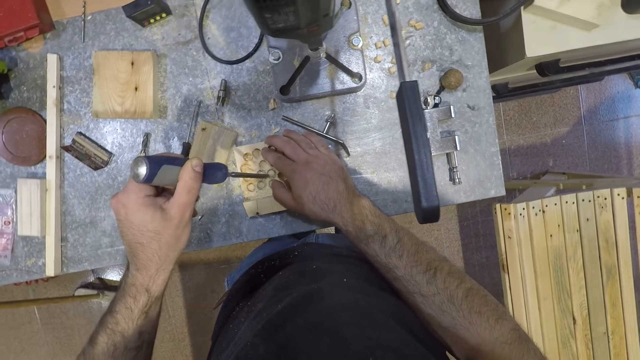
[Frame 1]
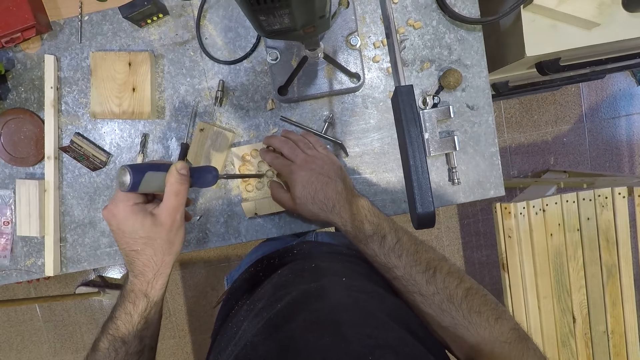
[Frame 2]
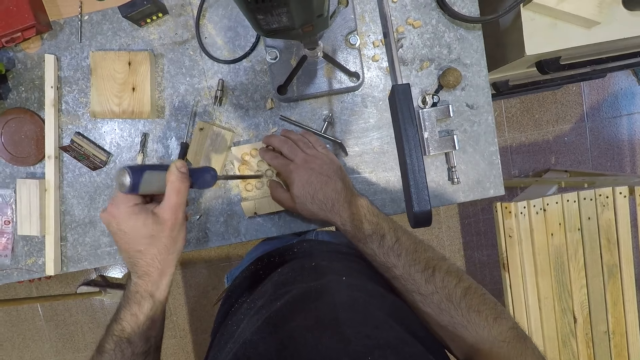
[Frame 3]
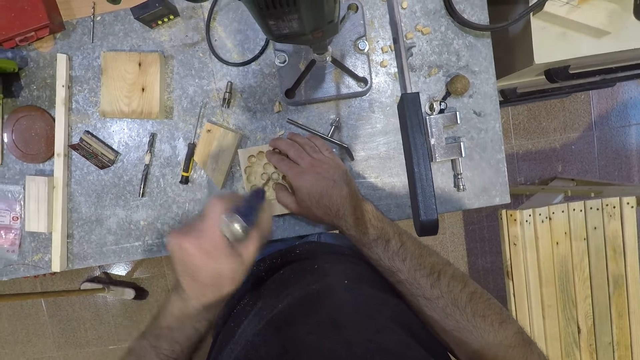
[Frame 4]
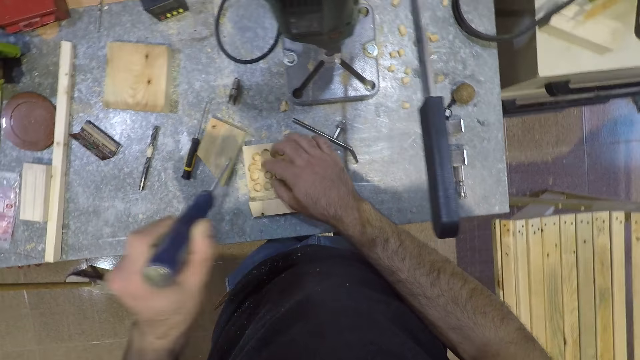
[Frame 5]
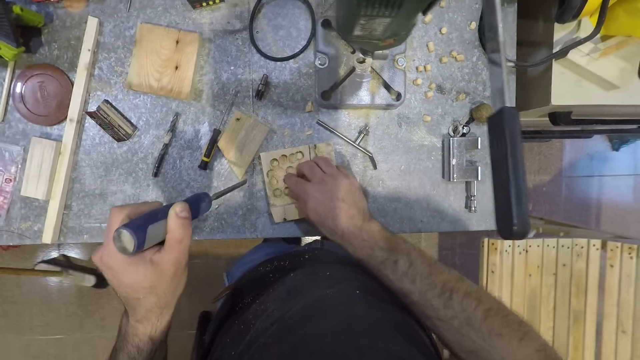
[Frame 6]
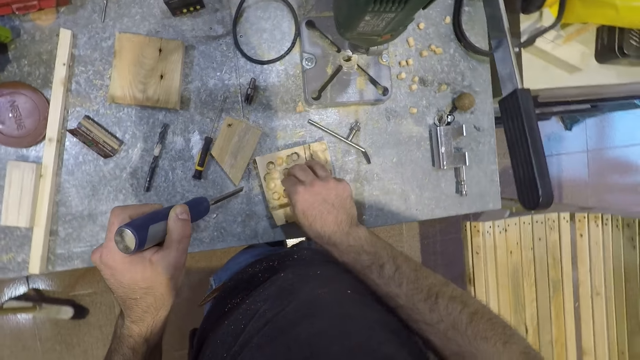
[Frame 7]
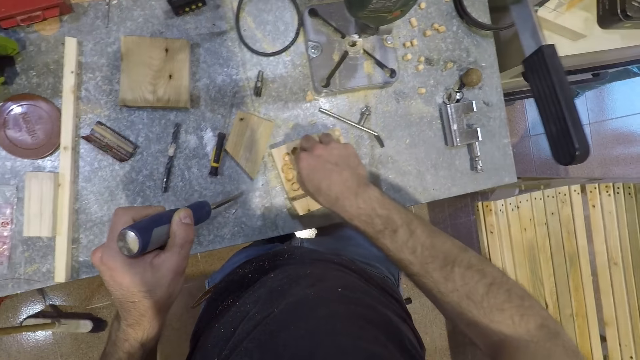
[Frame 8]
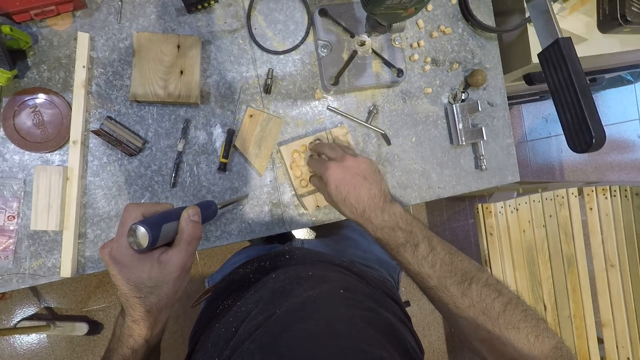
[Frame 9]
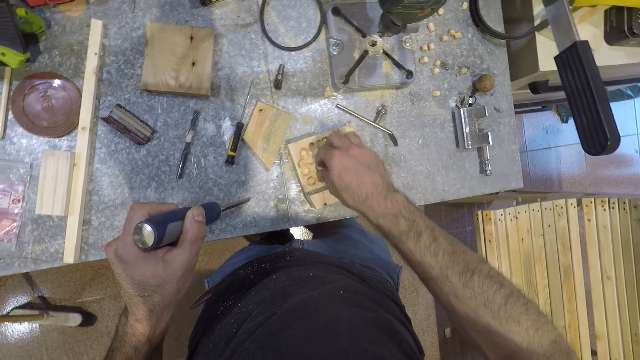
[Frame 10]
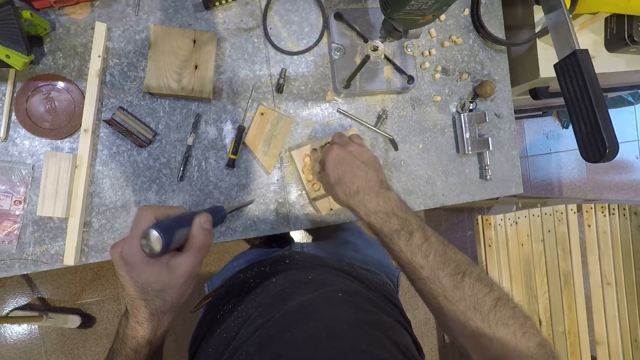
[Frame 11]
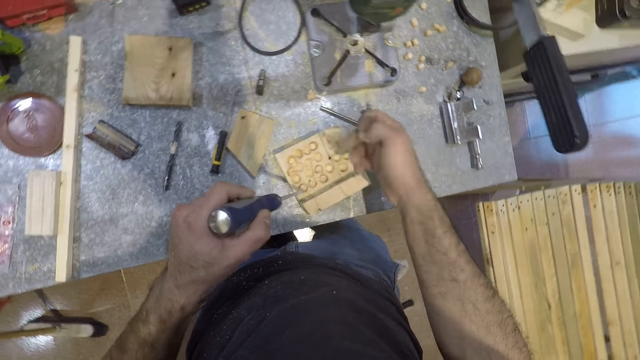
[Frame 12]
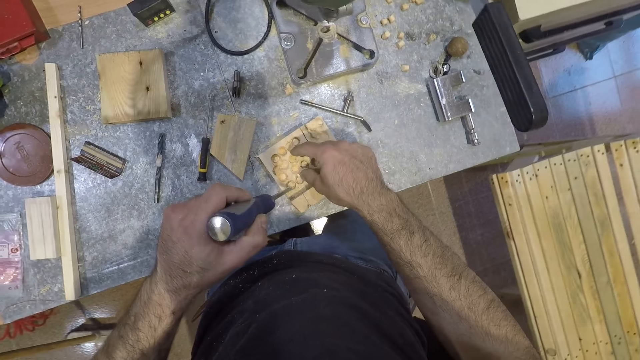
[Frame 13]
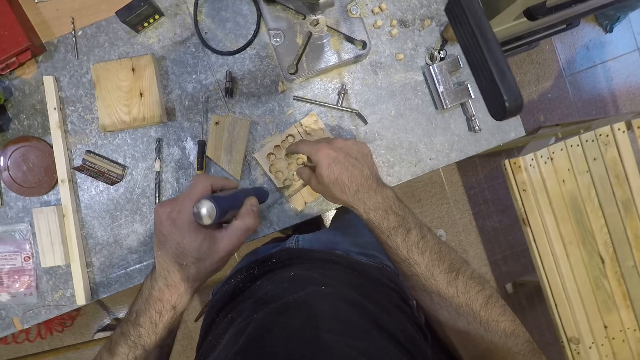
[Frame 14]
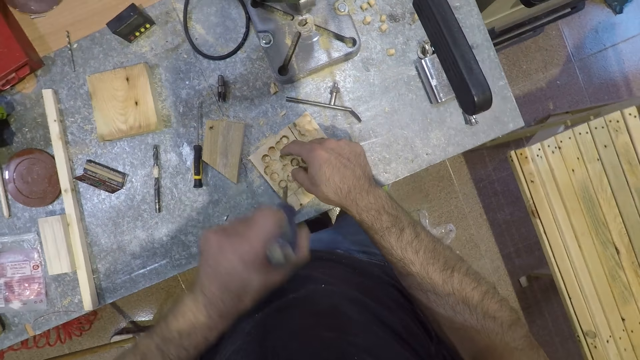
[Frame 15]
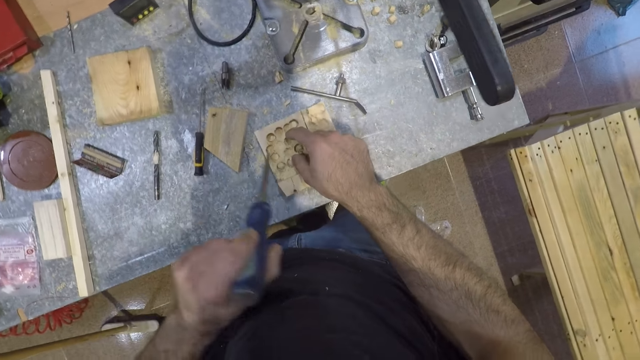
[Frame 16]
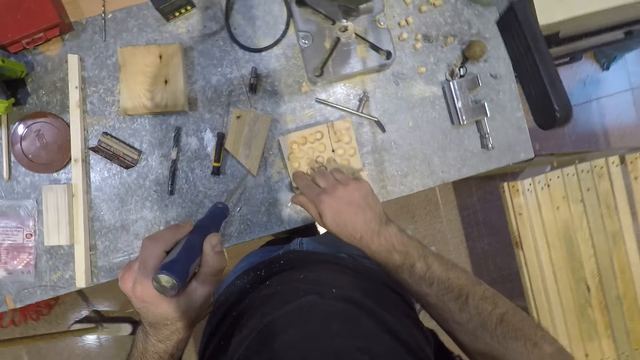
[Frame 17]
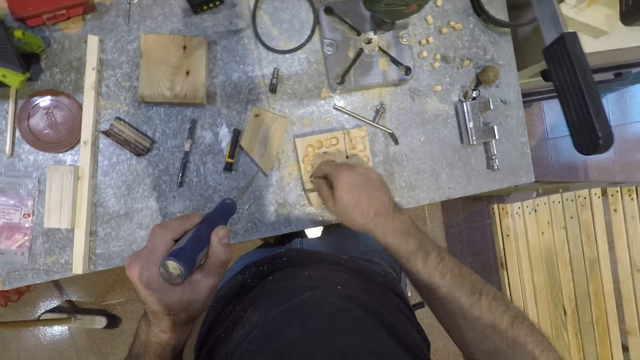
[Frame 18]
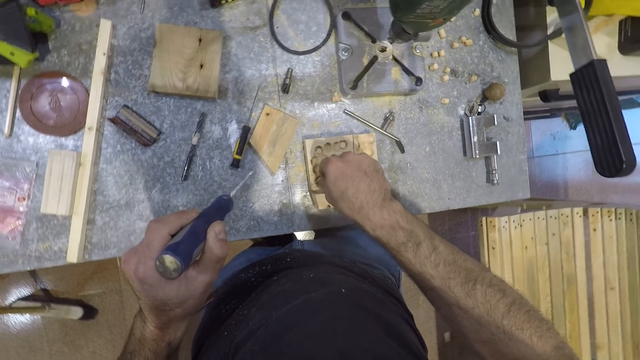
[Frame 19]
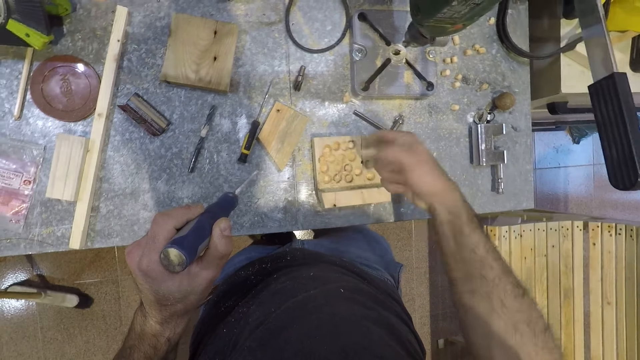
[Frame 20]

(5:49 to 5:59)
The camera wearer picks up the small piece of wood with his right hand. He detaches a small piece of wood from the piece of wood with the screwdriver. He picks up the small piece of wood with his right hand.

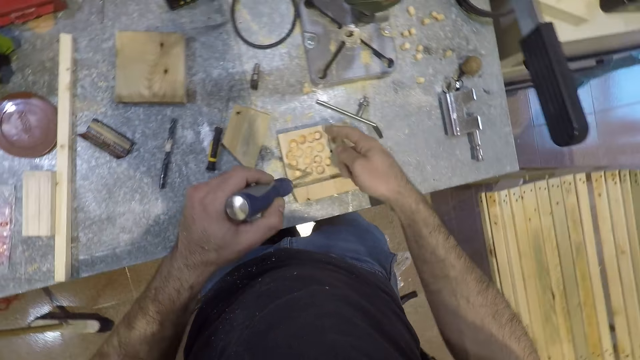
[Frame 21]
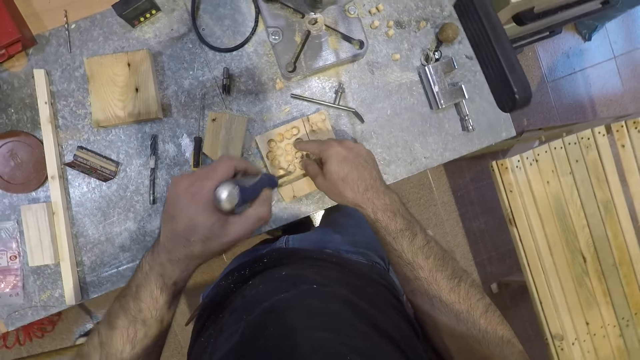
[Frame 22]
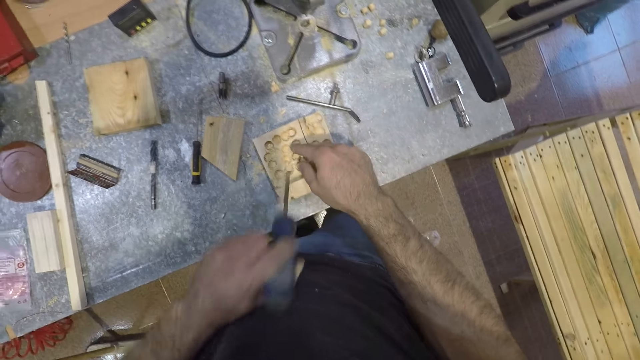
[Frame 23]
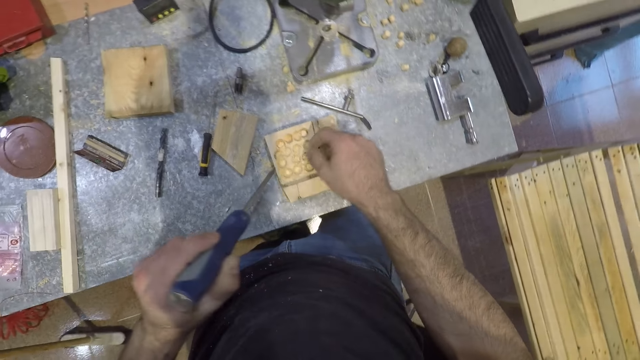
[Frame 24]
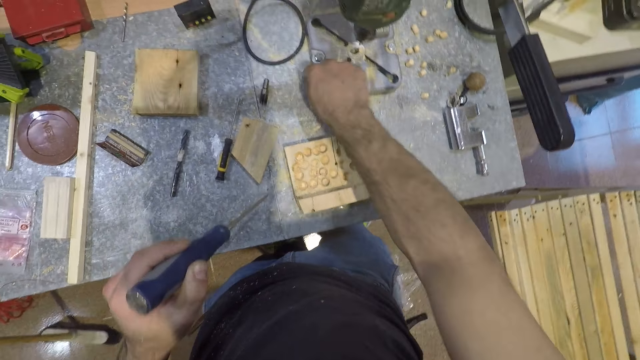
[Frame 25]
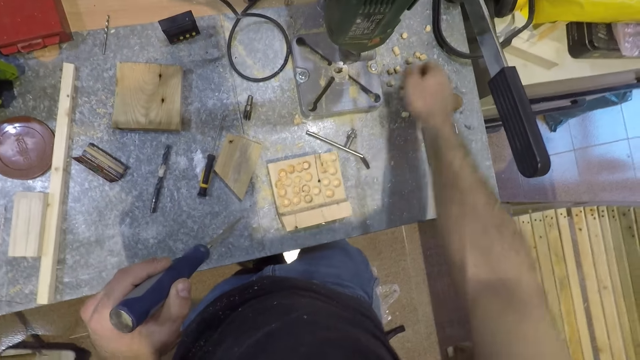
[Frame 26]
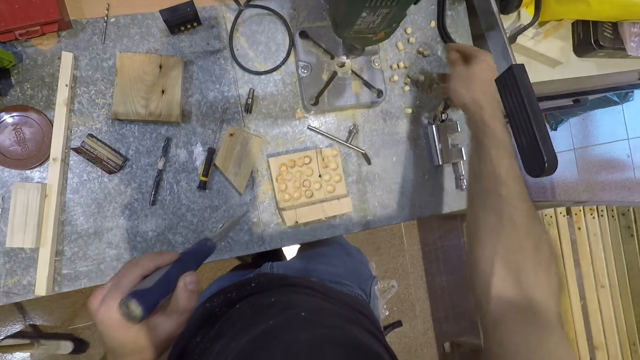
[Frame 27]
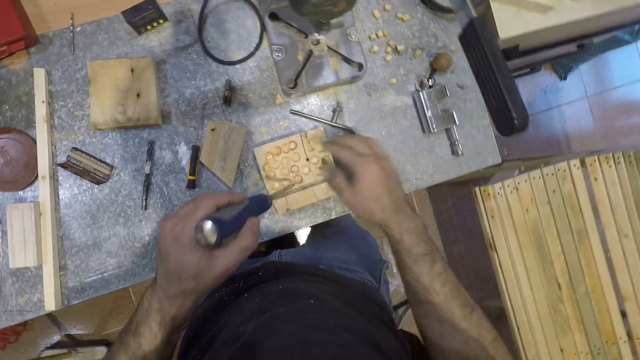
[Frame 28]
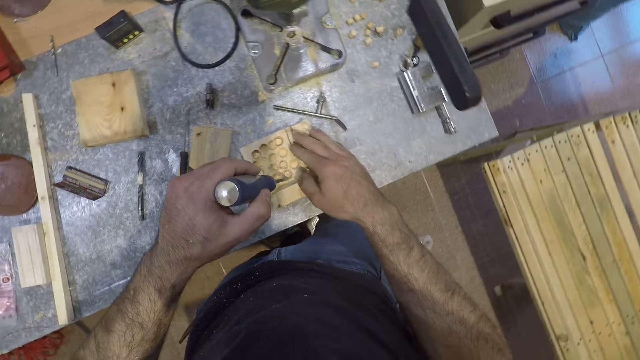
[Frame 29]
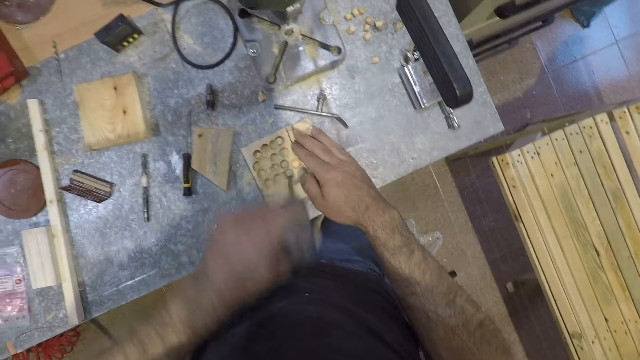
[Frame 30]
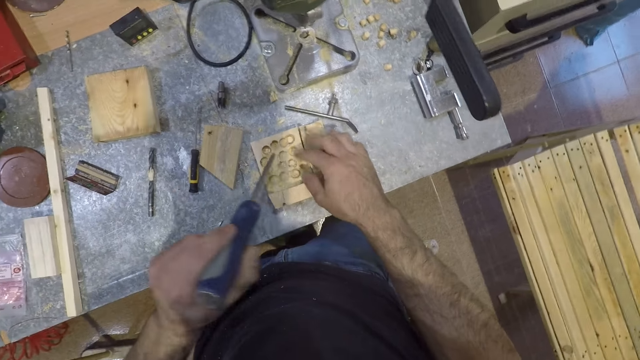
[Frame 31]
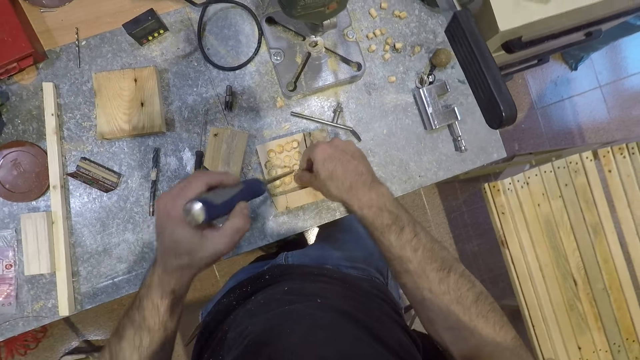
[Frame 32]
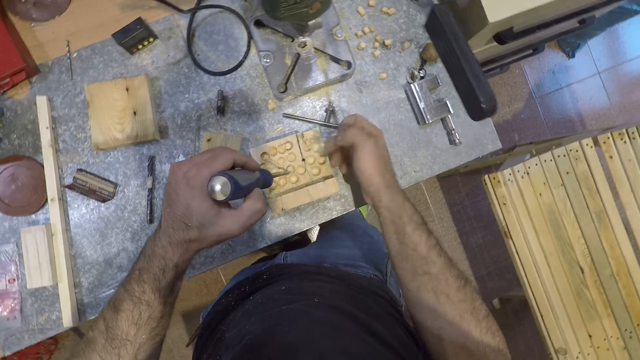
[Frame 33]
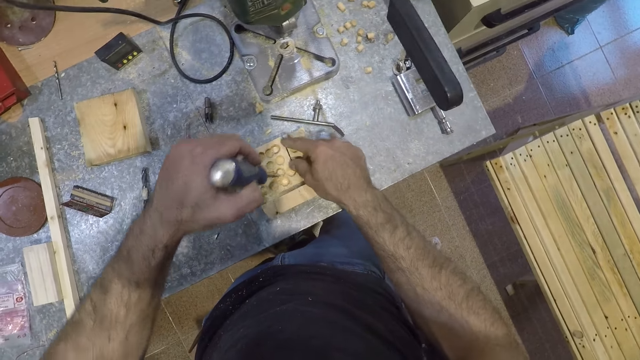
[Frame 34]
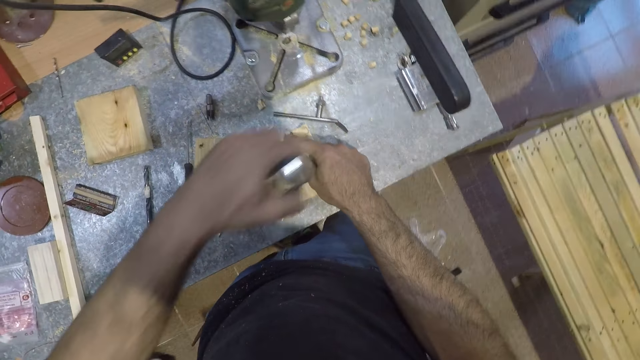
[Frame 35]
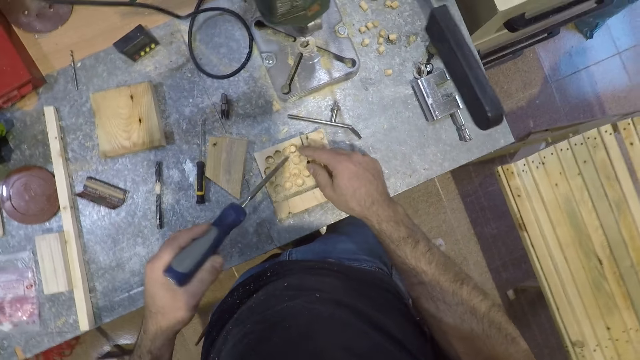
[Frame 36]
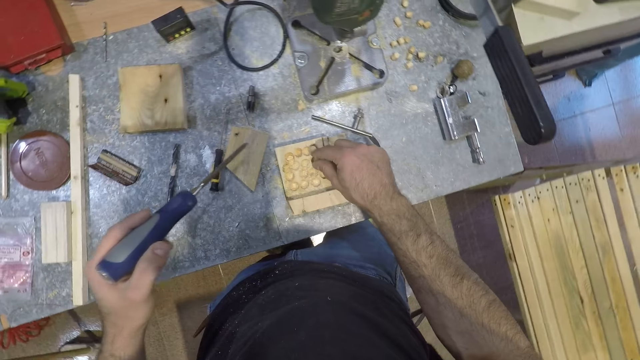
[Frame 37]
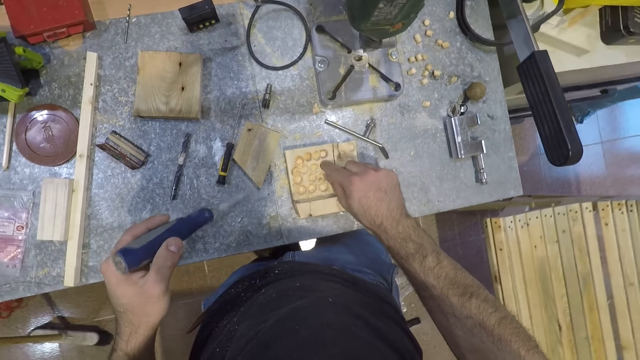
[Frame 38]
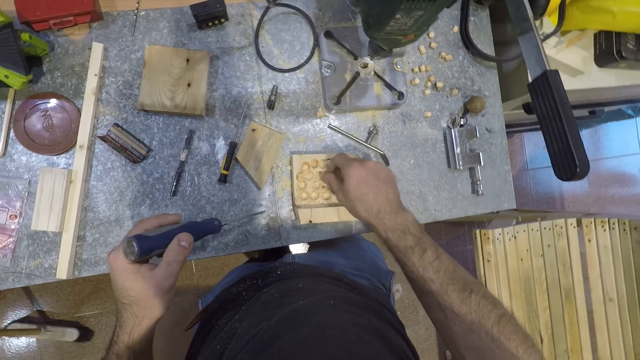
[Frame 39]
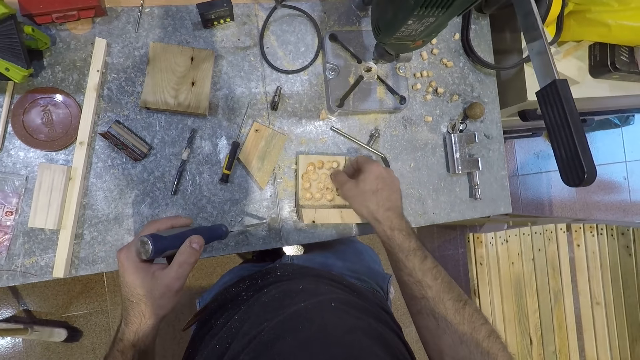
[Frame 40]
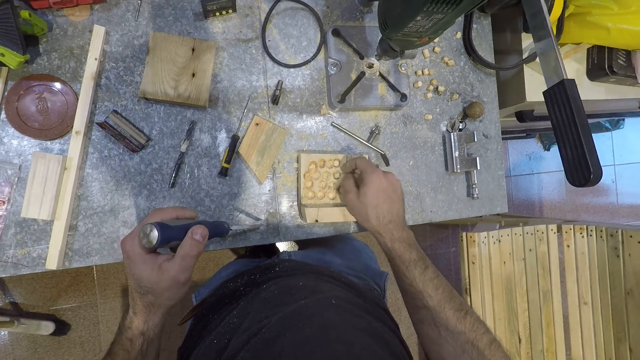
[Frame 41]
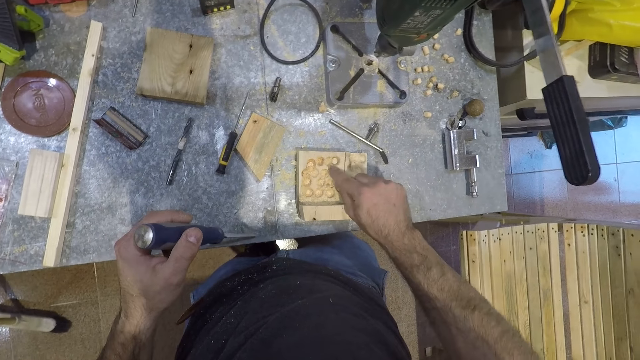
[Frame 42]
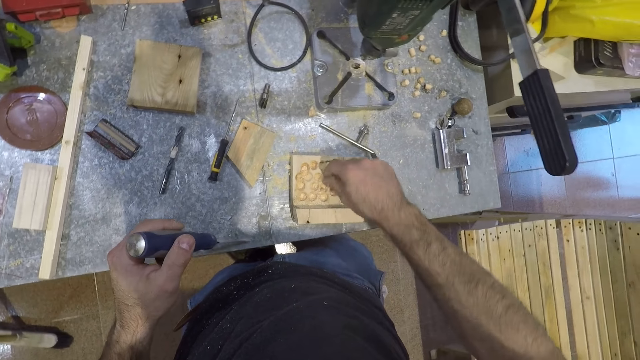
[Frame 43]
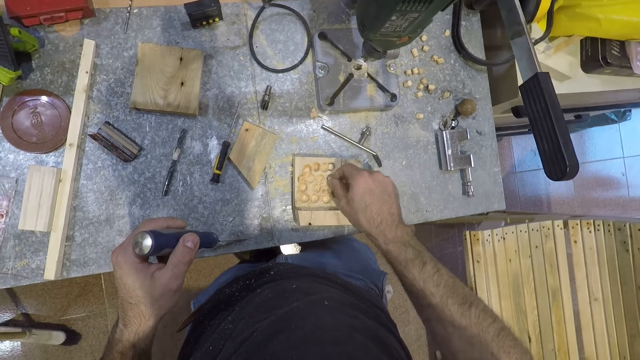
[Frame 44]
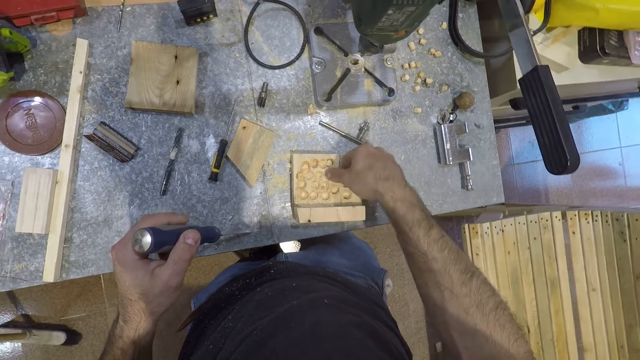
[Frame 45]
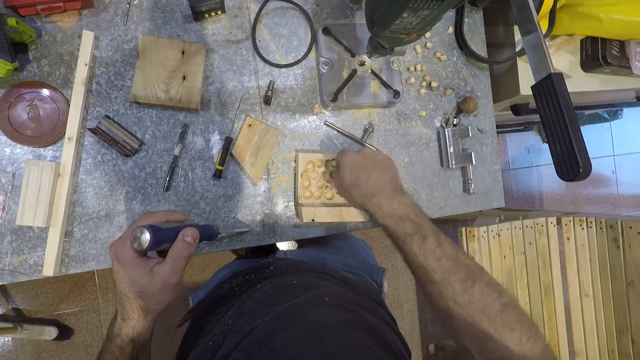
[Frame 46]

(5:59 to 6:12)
The camera wearer detaches a small piece of wood from the piece of wood with the screwdriver. He picks up the small piece of wood from the table with his right hand. He drops the small pieces of wood in his right hand on the table. He detaches a small piece of wood from the piece of wood with the screwdriver. He picks up the small piece of wood with his right hand. He detaches a small piece of wood from the piece of wood with the screwdriver. He handles the small piece of wood with his right hand.
